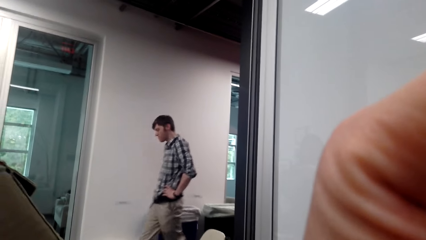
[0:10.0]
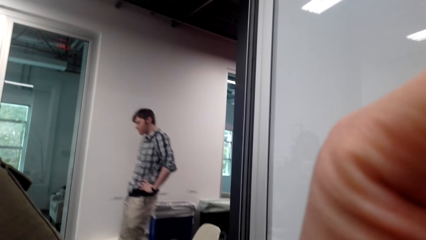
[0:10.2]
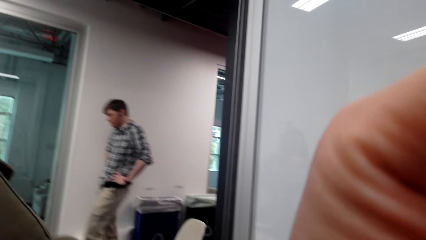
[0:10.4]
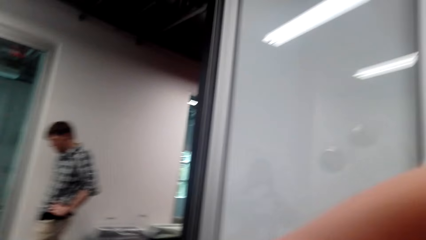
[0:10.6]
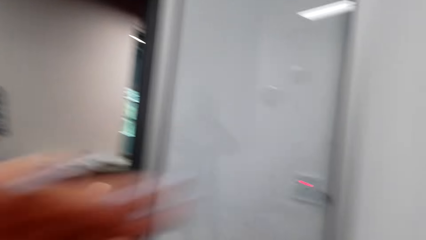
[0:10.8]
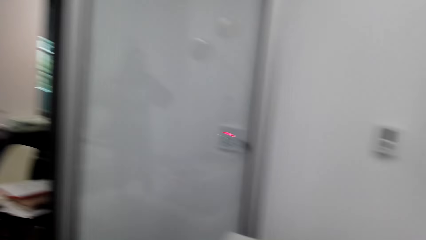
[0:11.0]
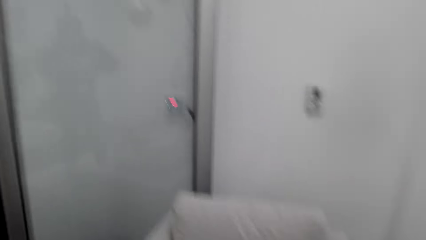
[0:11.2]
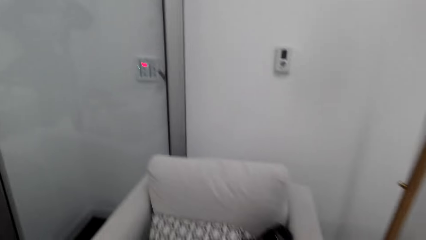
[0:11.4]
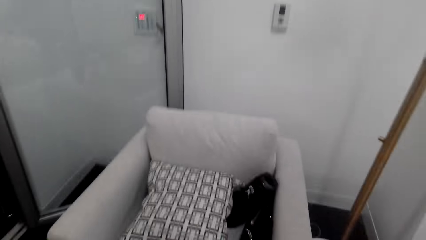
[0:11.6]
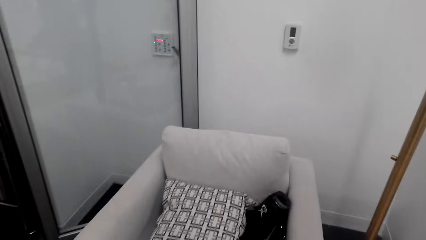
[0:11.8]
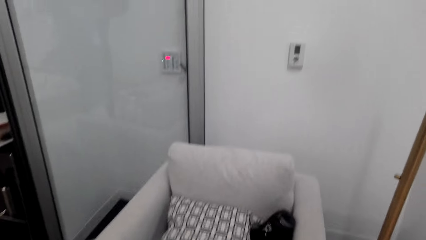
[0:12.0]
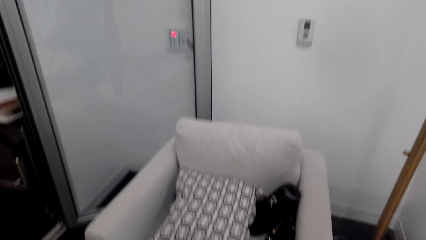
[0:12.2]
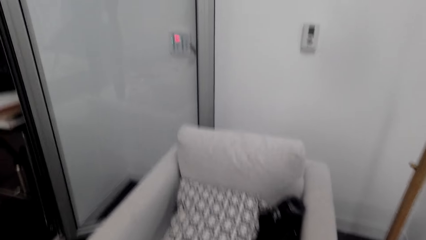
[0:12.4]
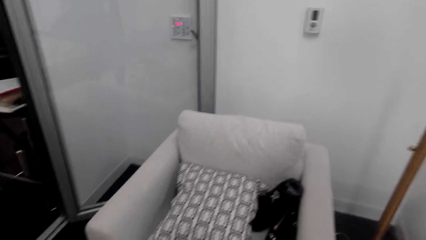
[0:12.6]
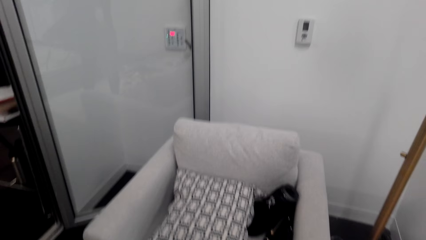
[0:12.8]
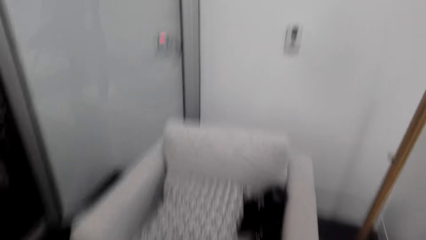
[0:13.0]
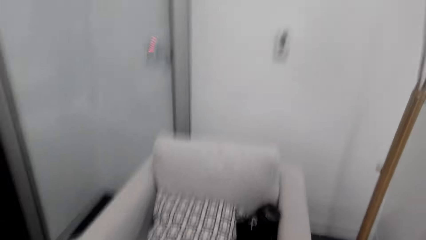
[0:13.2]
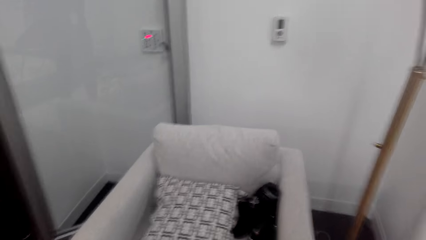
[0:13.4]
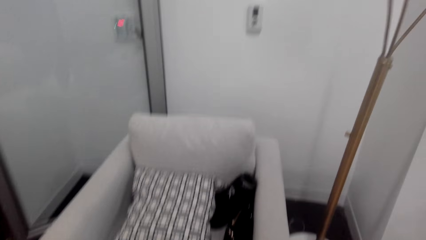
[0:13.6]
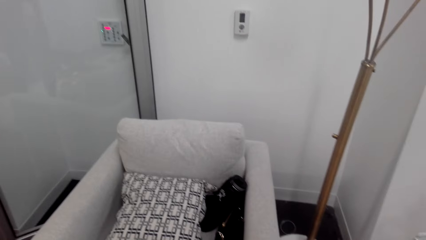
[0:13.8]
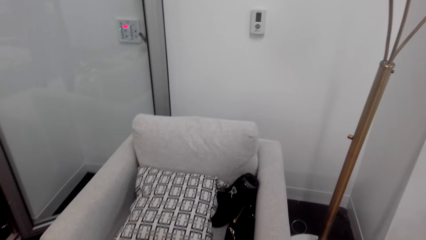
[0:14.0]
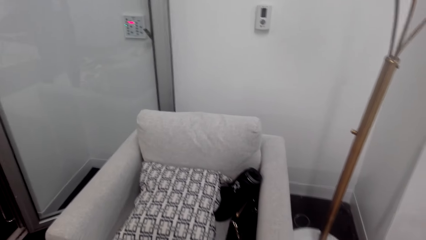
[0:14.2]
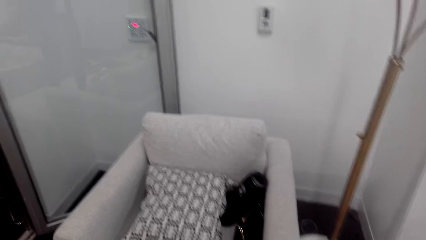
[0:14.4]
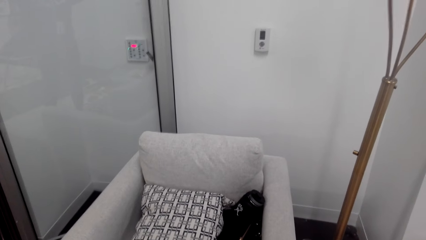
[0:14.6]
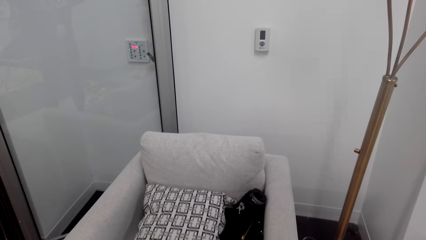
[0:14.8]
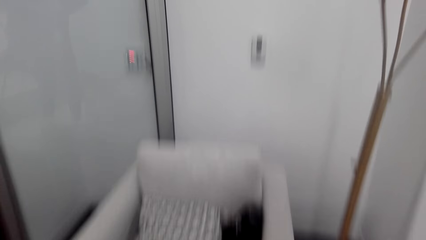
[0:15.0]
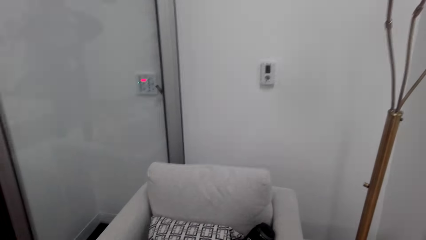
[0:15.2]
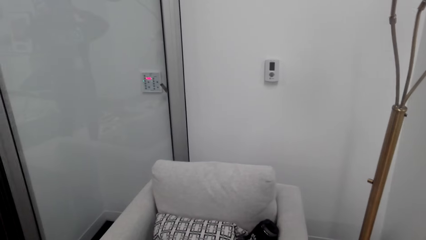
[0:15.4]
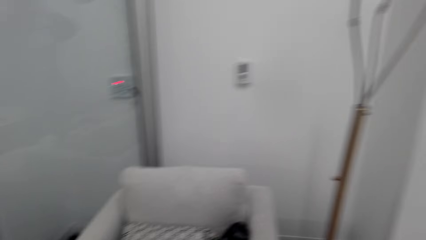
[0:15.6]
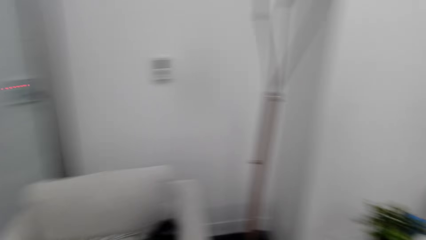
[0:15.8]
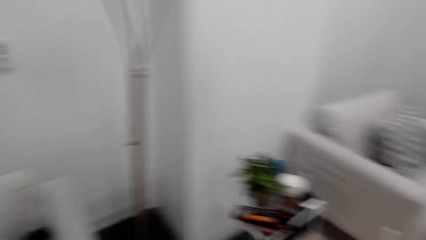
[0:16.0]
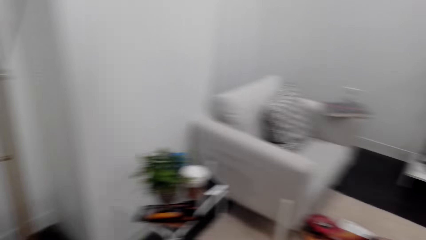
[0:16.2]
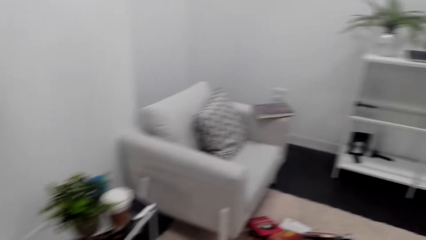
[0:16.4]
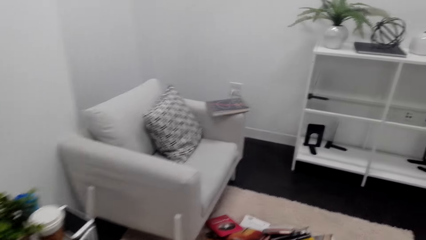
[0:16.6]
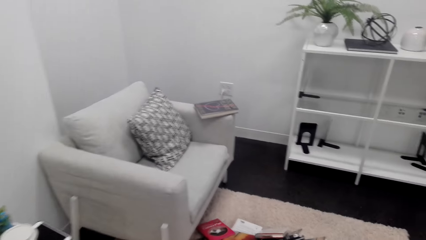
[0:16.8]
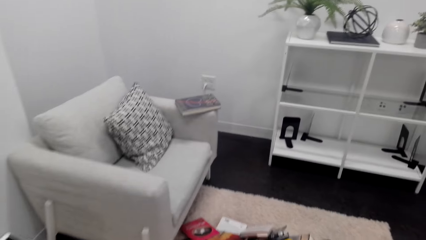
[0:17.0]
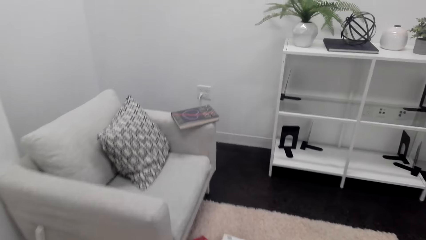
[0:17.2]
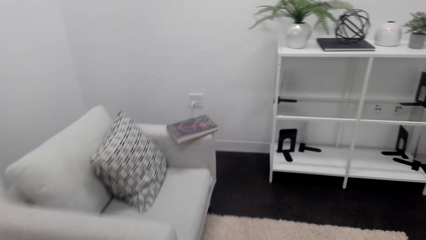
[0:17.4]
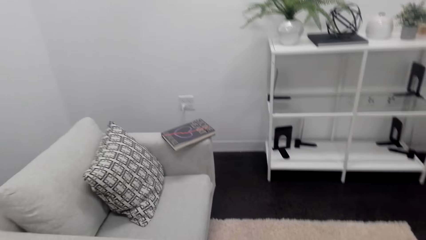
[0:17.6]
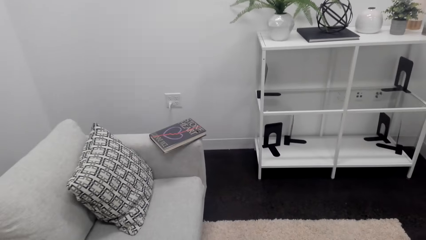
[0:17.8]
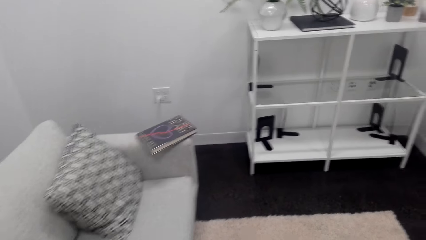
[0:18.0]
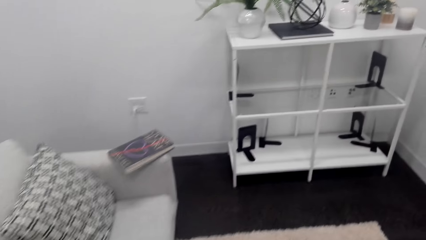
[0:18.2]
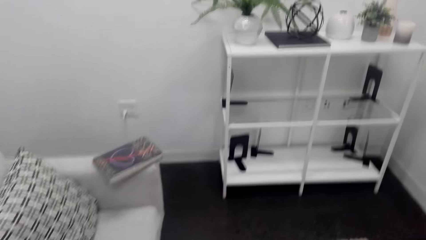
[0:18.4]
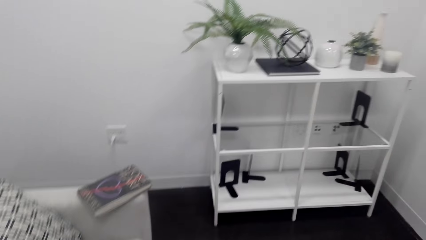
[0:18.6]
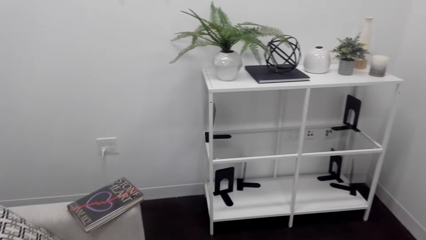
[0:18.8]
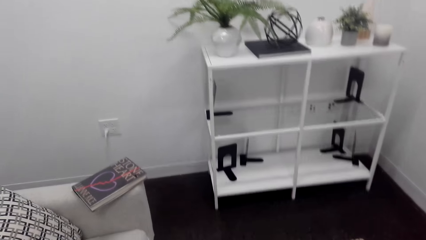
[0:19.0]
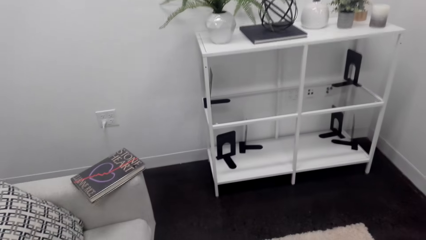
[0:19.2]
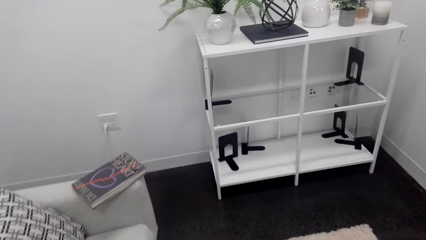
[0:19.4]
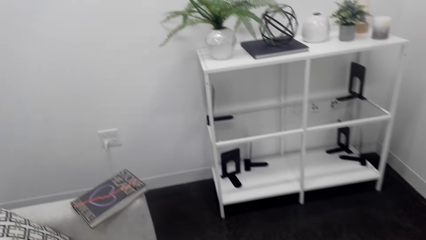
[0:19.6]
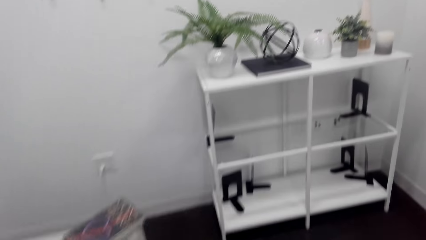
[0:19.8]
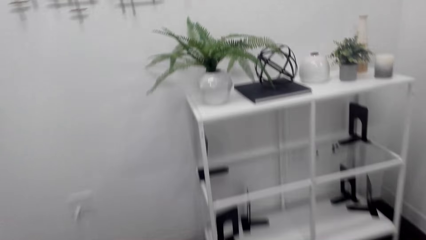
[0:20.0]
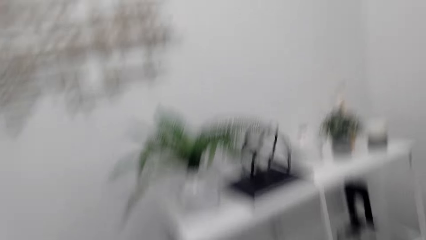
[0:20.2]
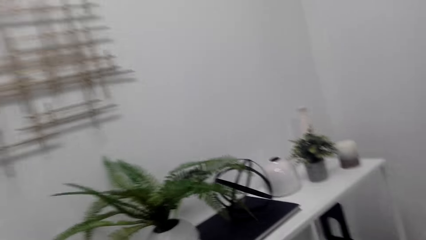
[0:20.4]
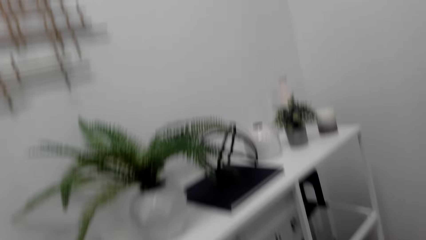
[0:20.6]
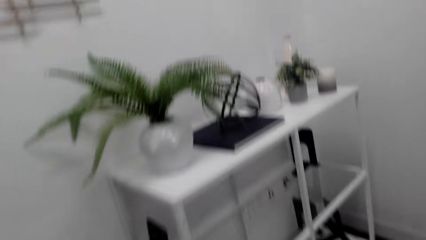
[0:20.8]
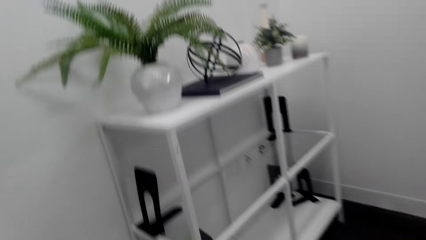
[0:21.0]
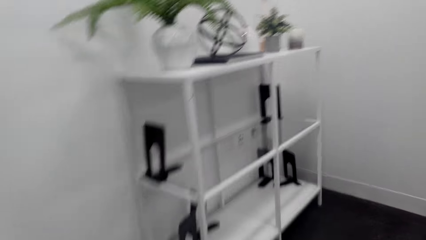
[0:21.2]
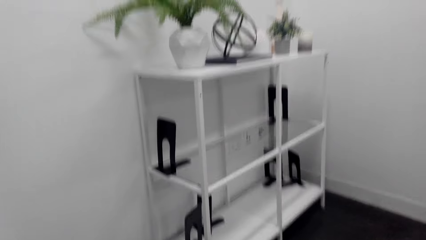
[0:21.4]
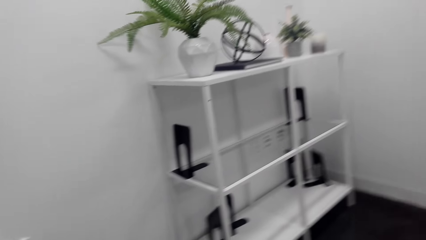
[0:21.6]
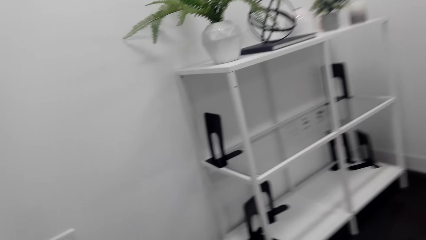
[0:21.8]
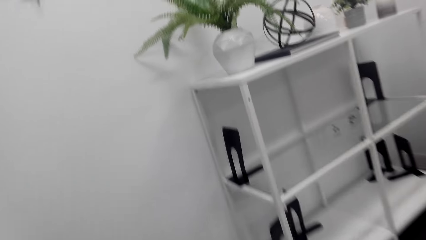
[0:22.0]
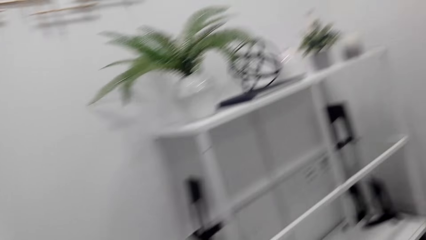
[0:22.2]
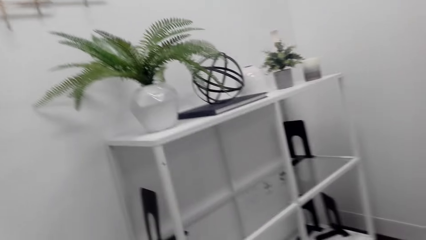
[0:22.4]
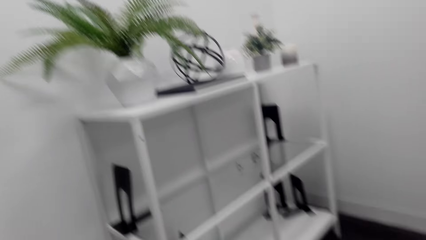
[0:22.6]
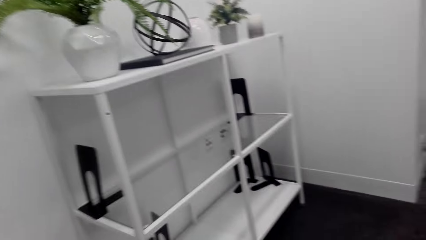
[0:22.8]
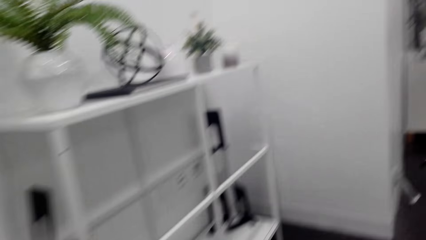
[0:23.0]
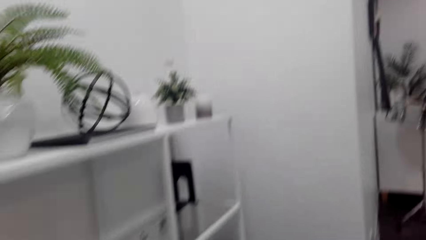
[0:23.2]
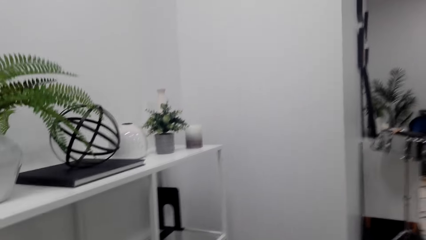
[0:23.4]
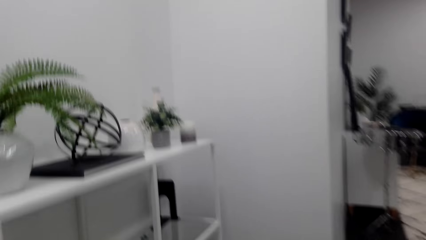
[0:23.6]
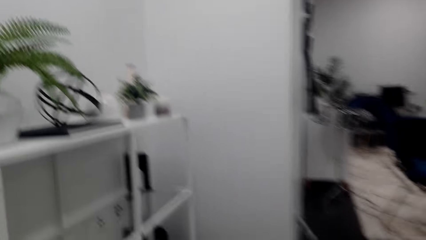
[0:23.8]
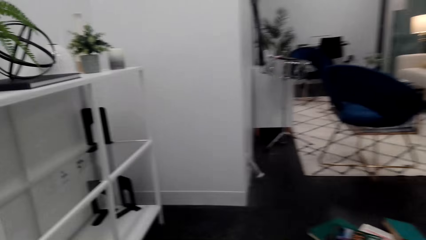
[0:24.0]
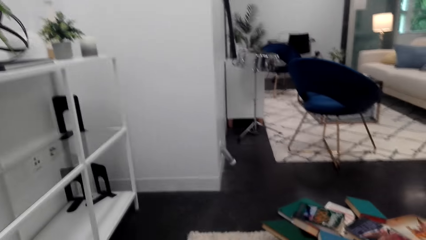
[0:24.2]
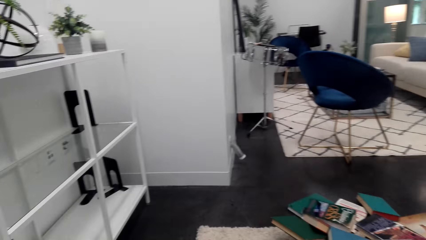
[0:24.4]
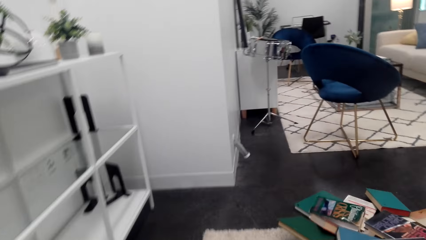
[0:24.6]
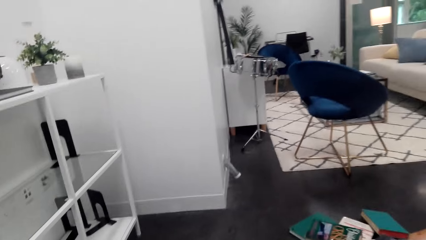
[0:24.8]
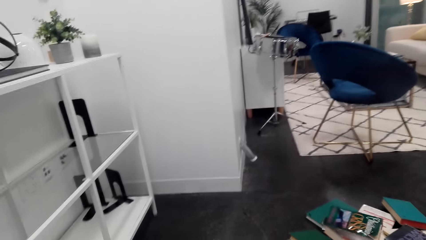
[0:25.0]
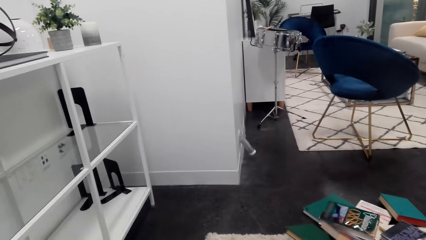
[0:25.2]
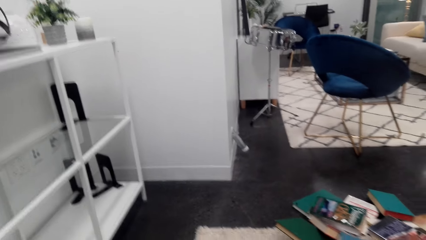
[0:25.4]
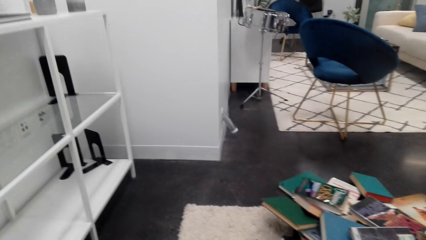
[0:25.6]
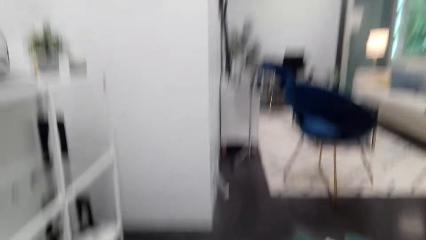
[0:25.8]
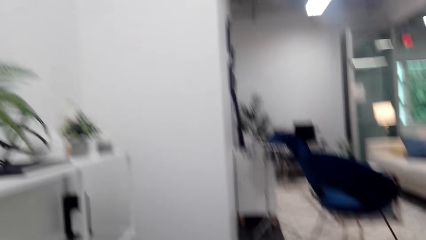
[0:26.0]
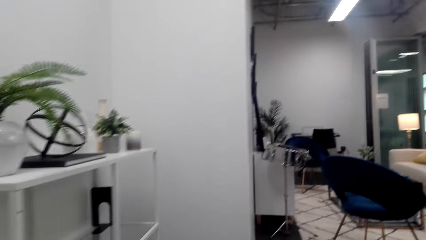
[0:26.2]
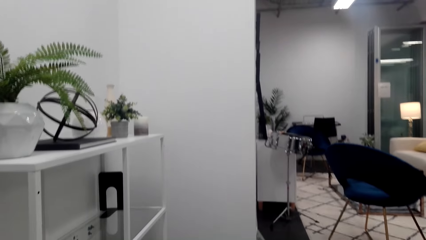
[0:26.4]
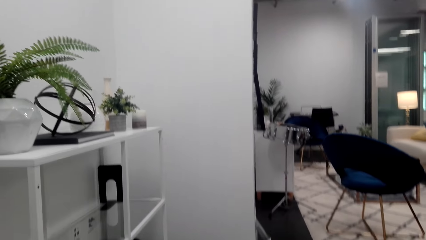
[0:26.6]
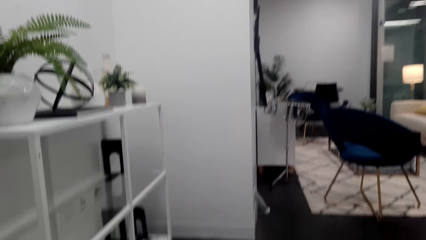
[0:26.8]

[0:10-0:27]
The camera wearer looks around. They walk in a room. They sit on a chair.
